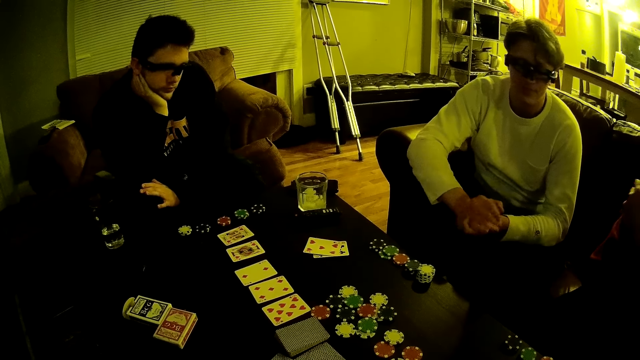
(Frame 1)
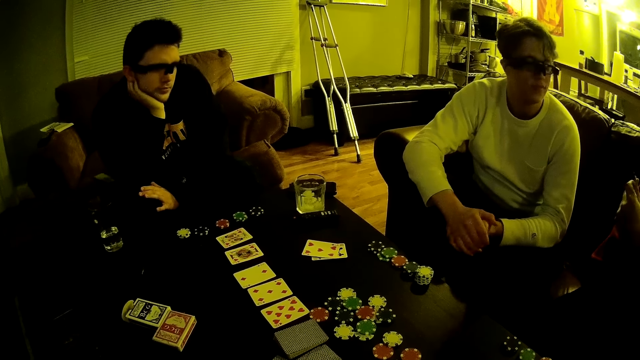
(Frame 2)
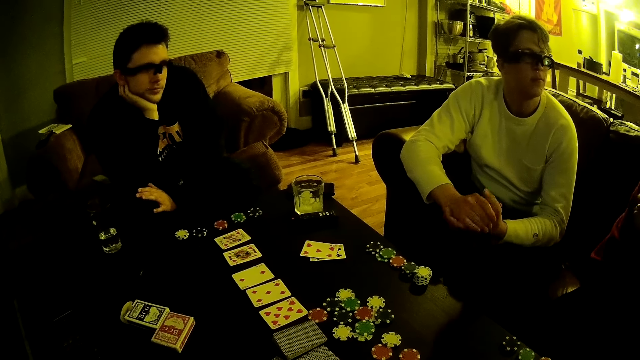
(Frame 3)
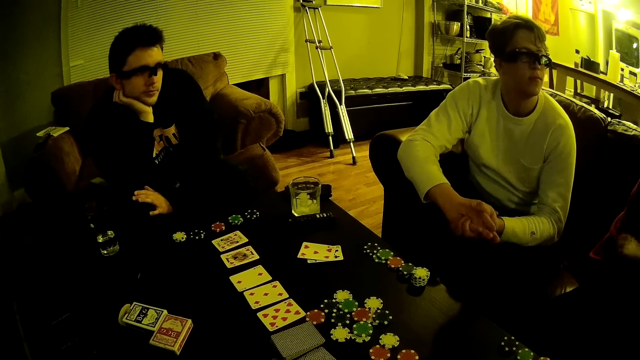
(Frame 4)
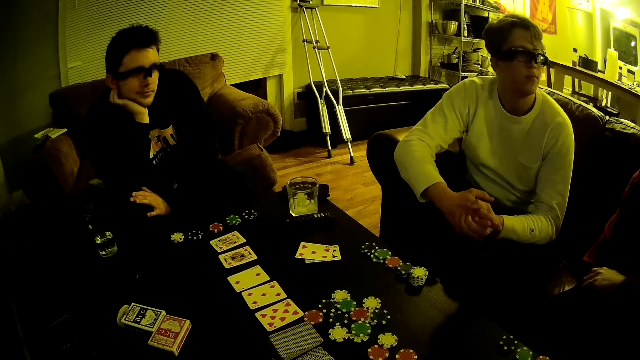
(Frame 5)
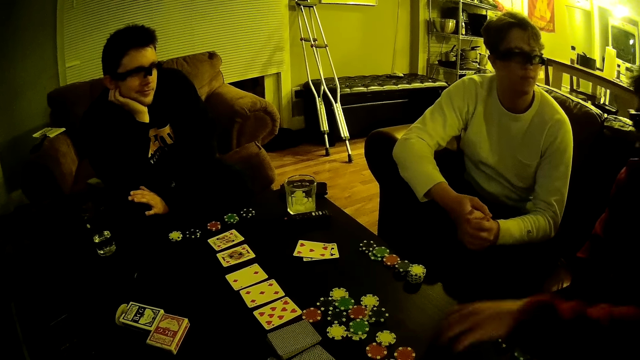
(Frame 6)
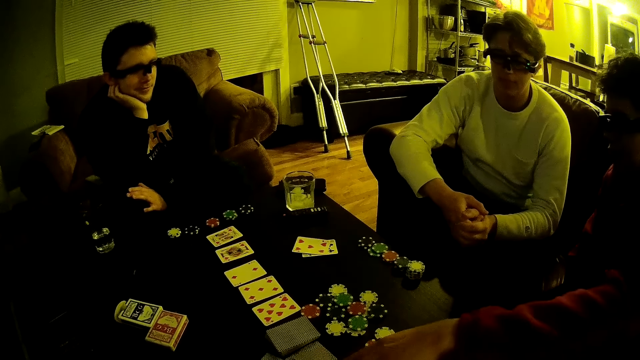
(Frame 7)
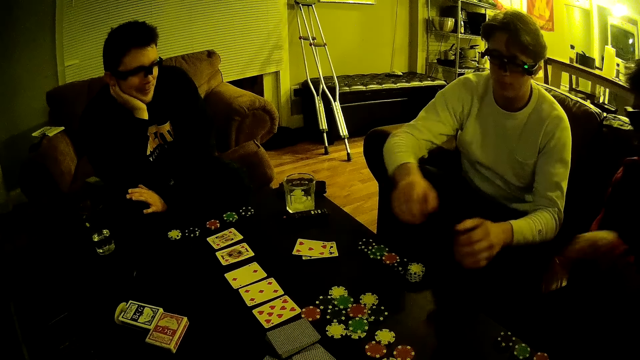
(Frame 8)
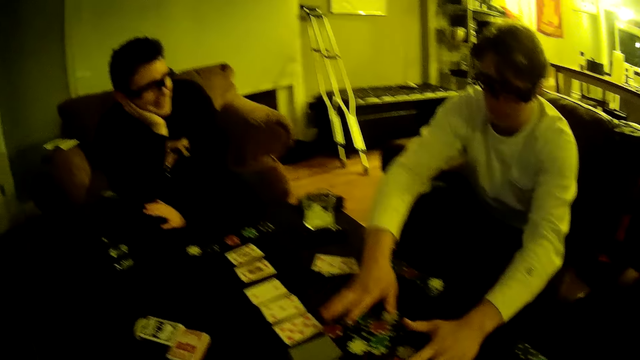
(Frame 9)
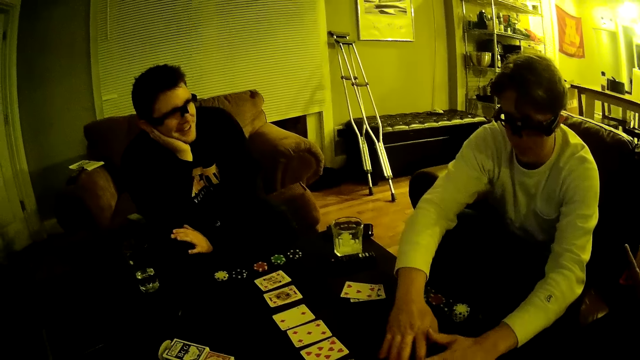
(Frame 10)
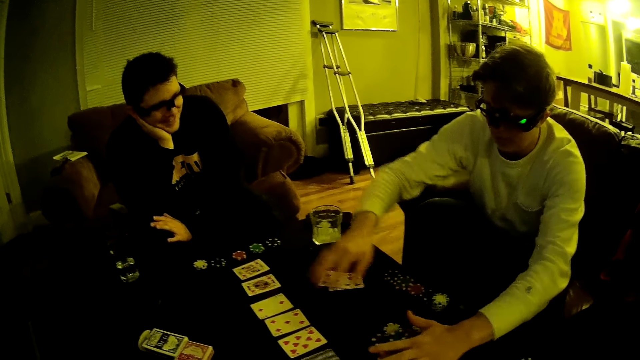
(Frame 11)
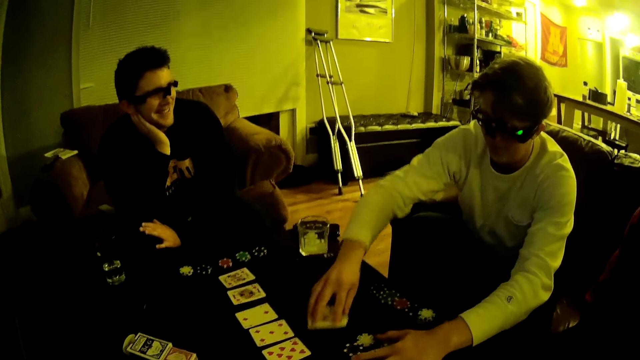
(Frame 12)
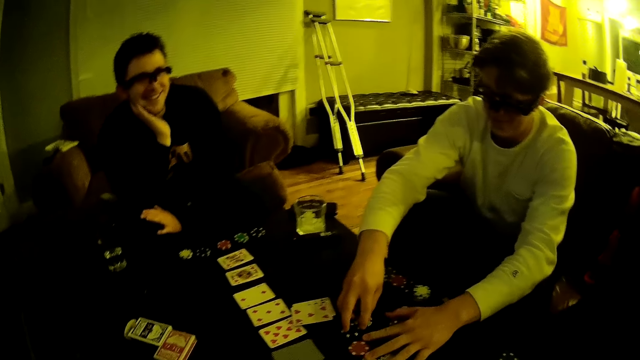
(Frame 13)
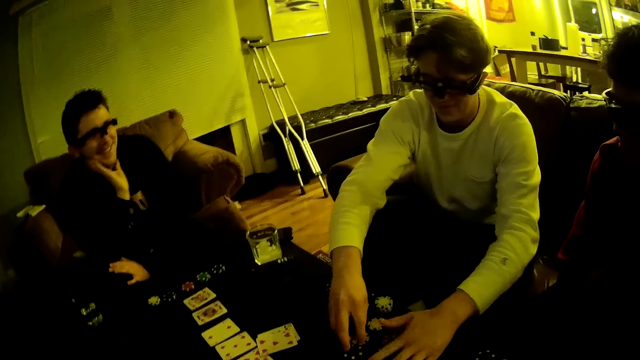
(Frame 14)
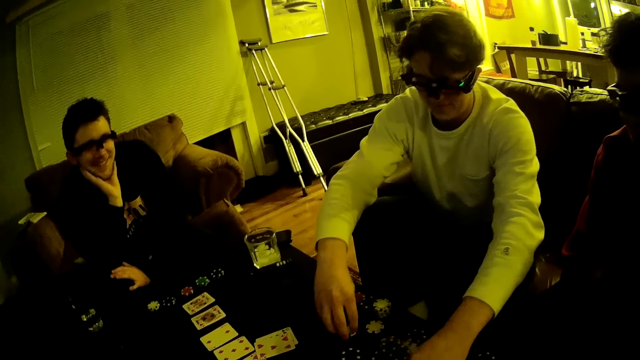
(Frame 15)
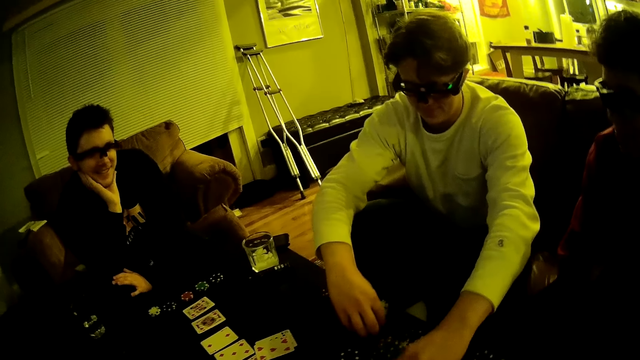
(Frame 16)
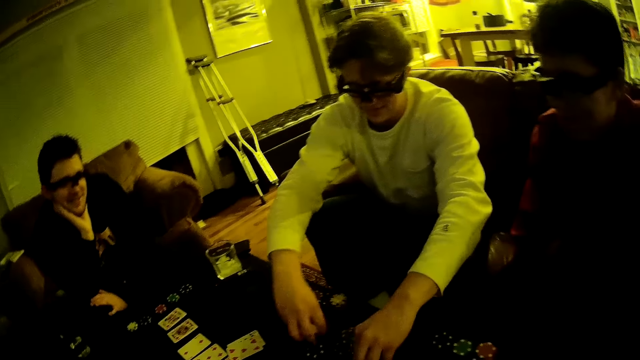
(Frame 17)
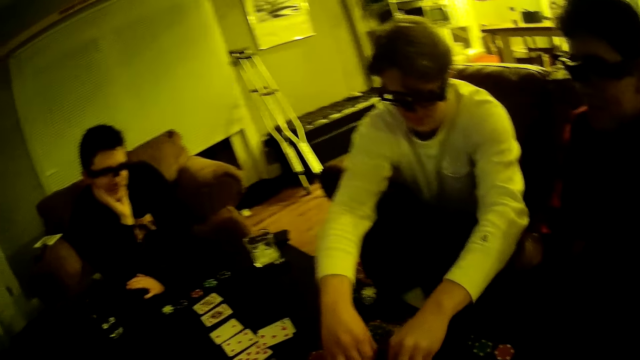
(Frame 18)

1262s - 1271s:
The camera wearer looks around. The man drops some cards on the table. Another man packs some game disks at the centre of the table together with his hands.

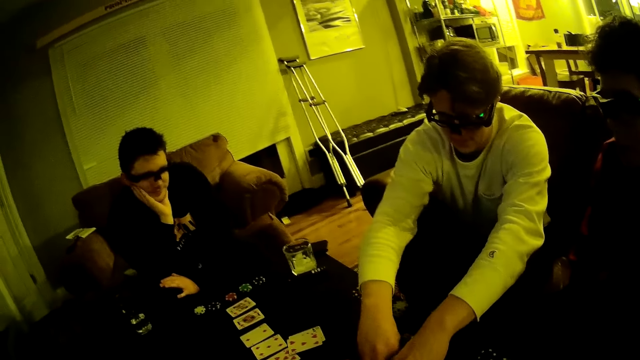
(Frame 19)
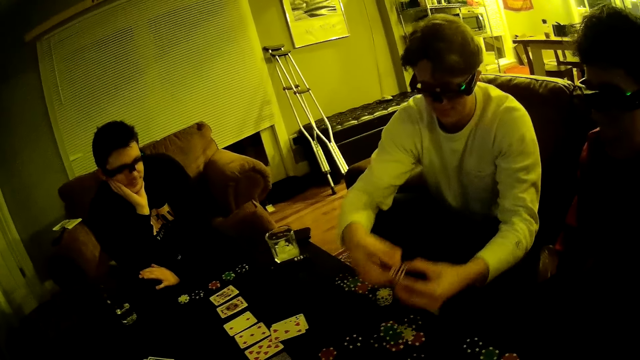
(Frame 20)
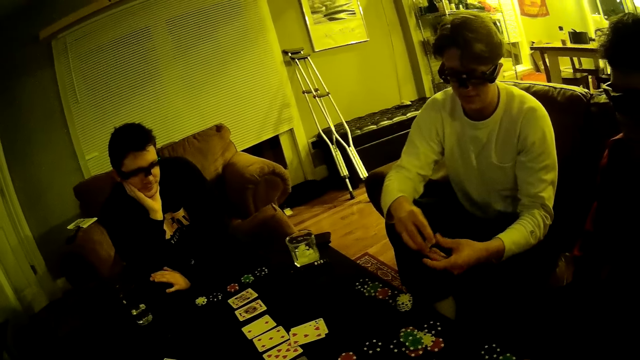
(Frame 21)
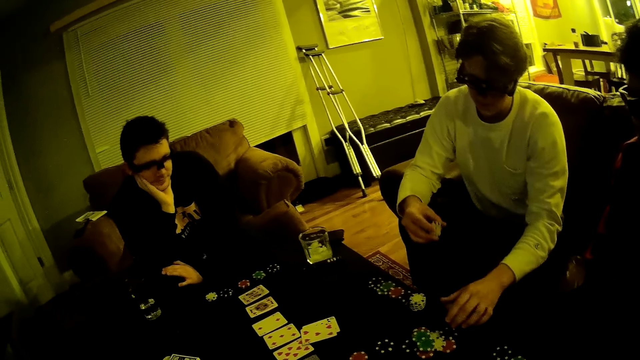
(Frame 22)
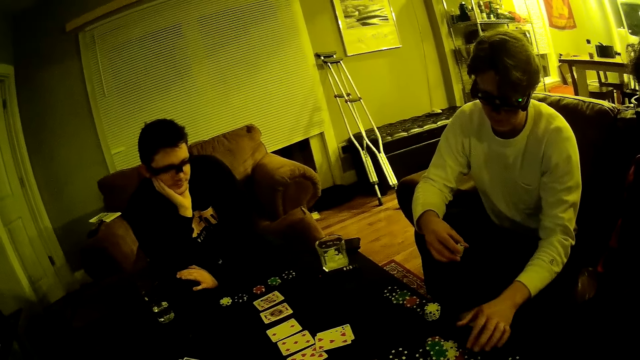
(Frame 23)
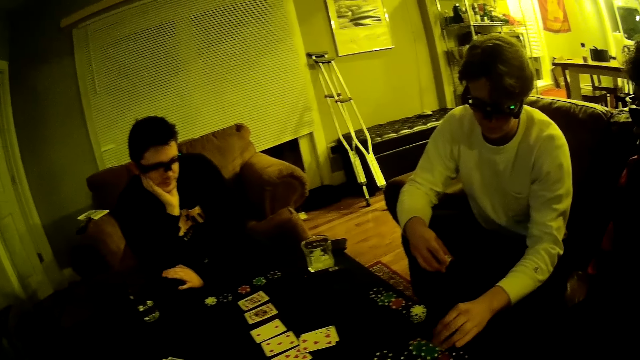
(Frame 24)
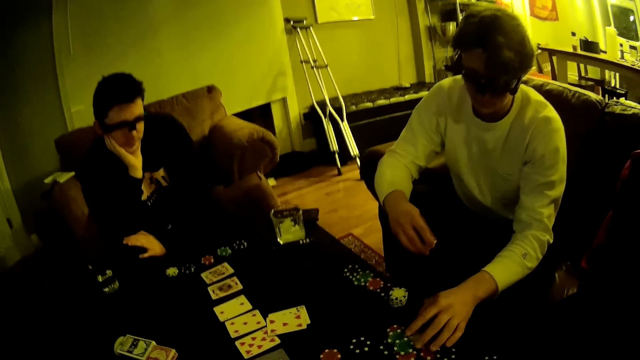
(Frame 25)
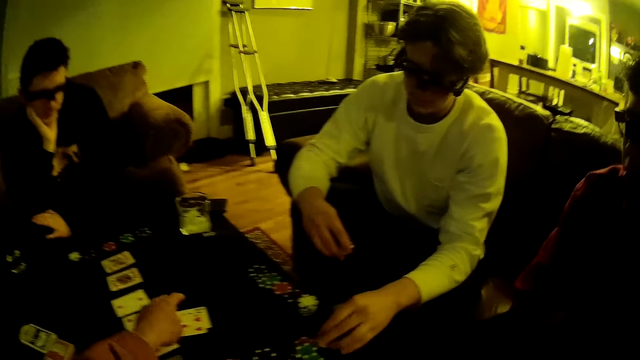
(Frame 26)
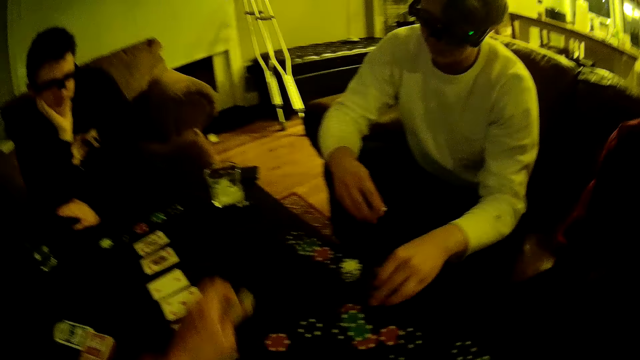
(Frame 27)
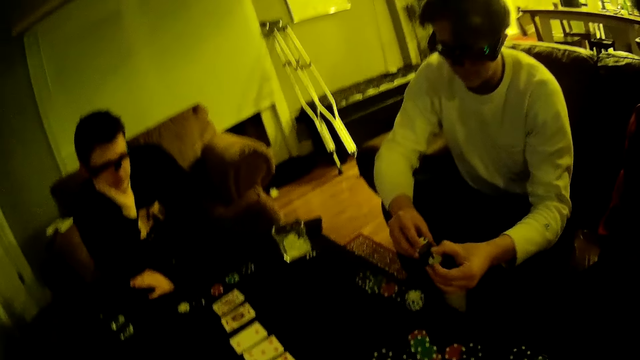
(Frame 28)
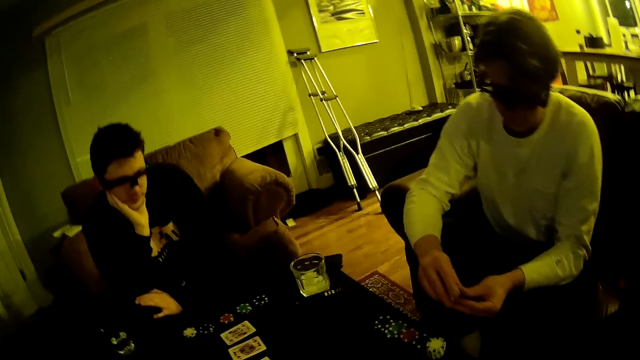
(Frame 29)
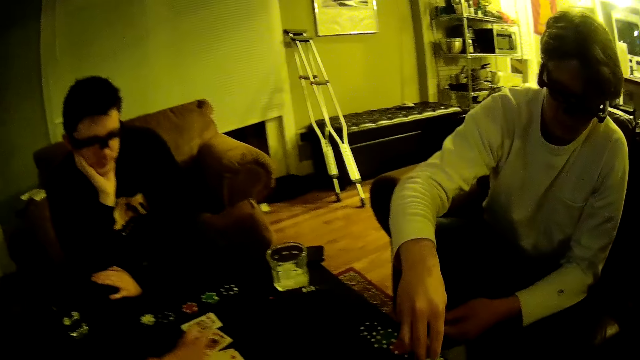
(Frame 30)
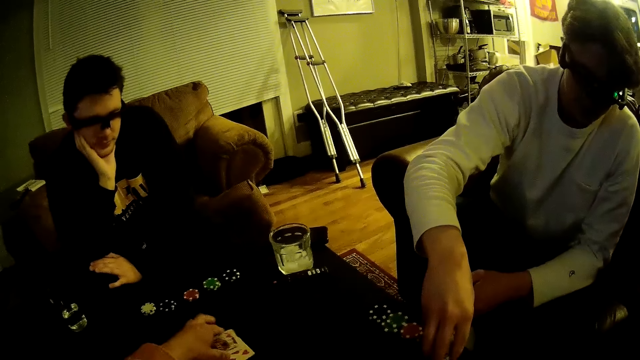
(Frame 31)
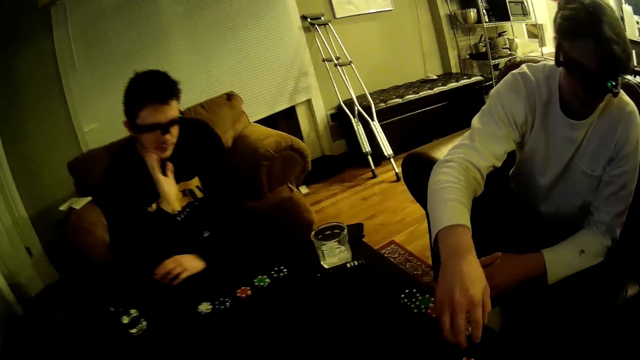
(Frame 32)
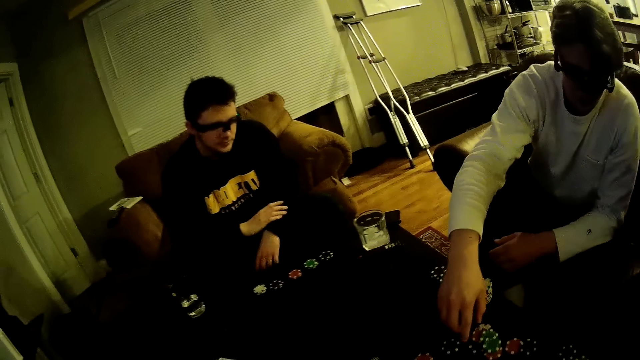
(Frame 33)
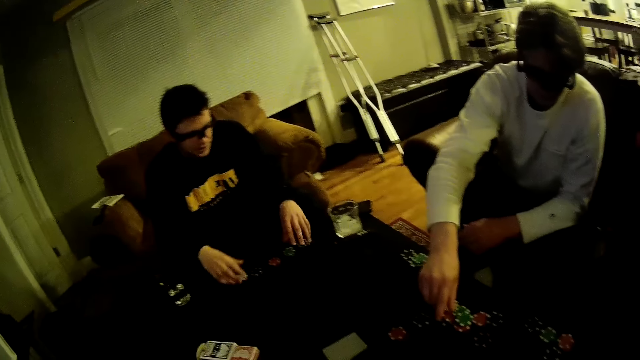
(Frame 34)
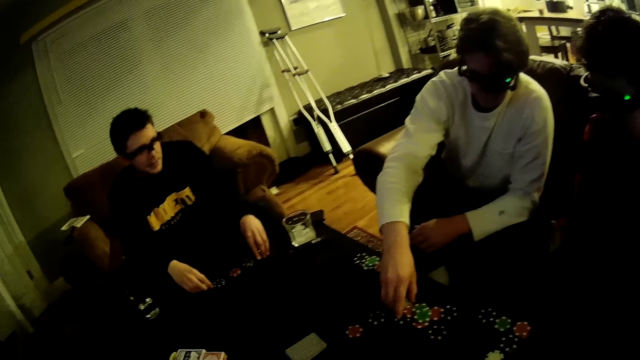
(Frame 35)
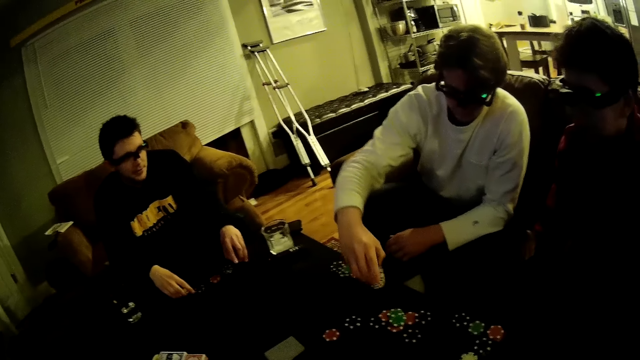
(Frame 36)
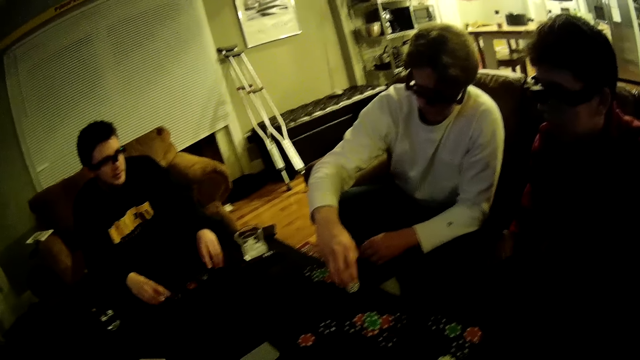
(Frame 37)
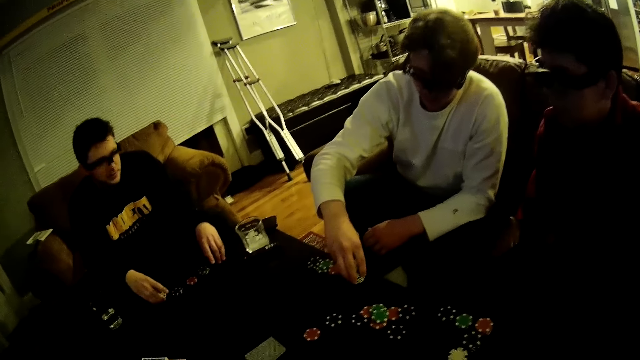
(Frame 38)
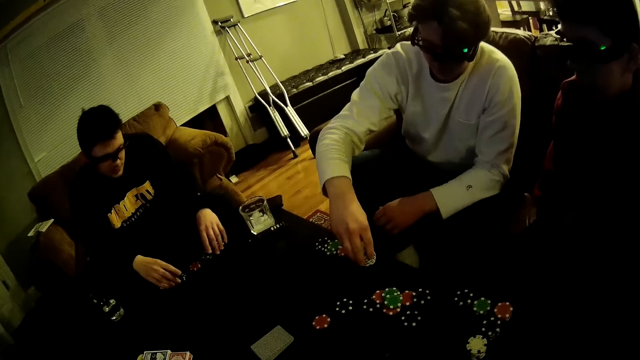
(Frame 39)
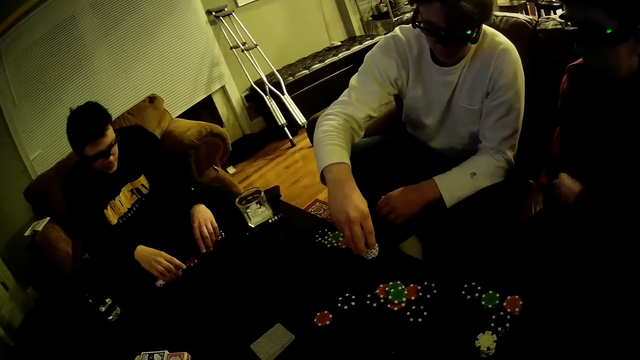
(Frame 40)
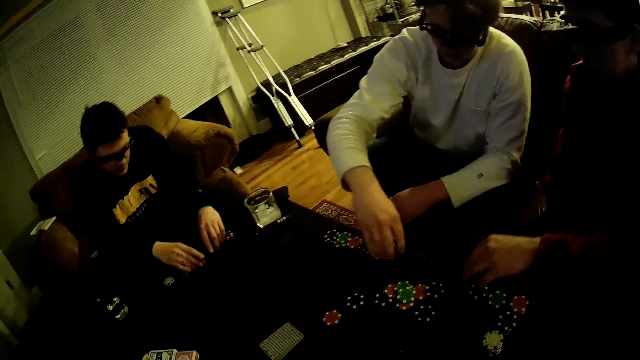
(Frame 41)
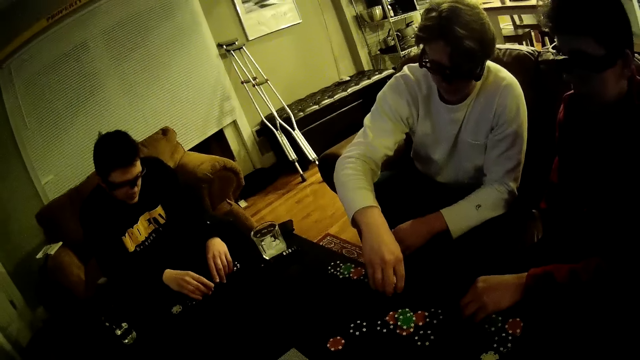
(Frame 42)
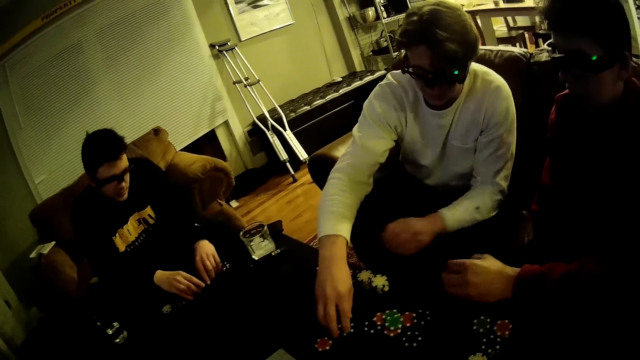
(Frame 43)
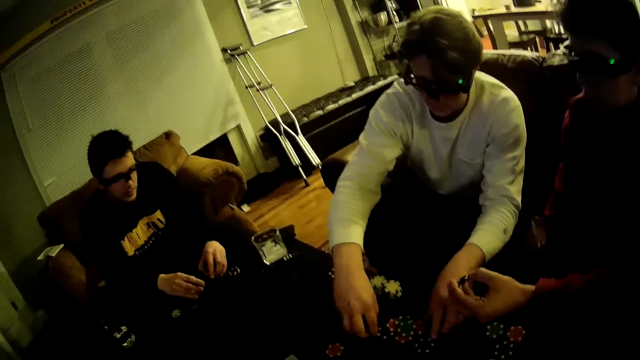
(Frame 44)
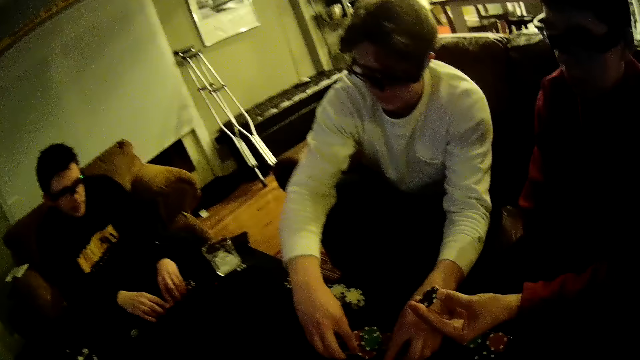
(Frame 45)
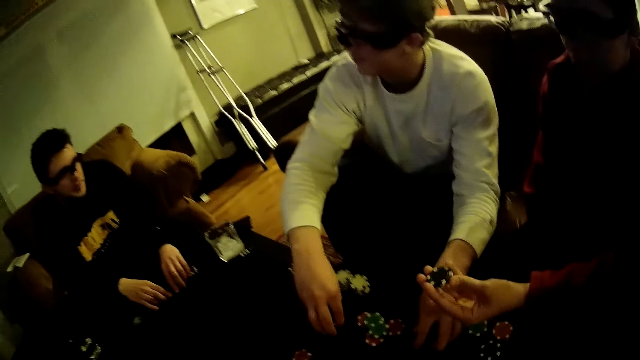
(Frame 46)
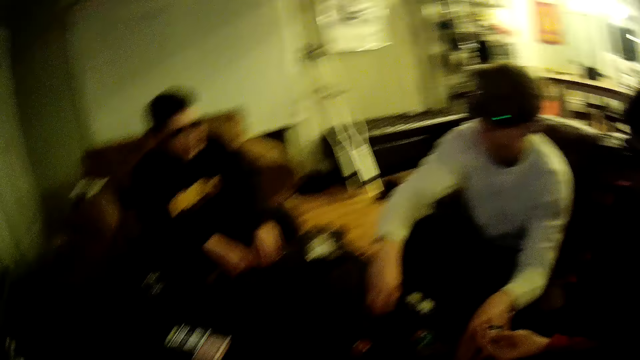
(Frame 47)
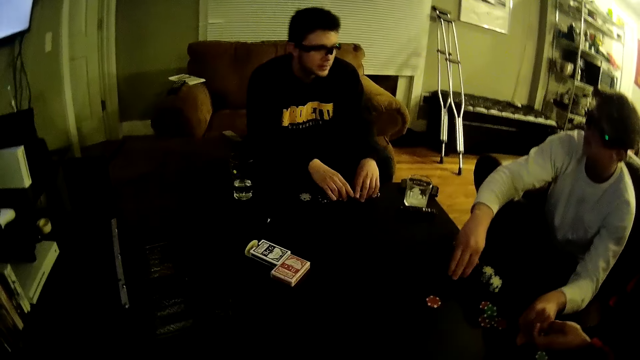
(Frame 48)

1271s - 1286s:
A man picks up some game disks or pawns. The camera wearer picks up some cards at the centre of the table. They pack the cards at the centre of the table. The first man arranges the game disk on the table. Another man arranges the game disk on the table. A third man picks up a game disk. The first man arranges the pawn.
